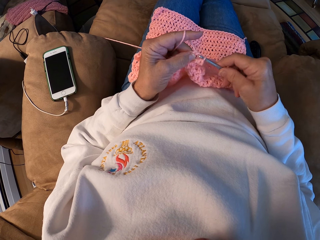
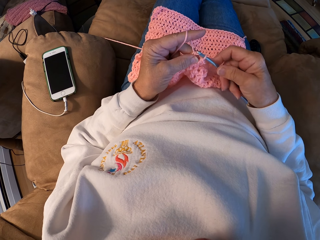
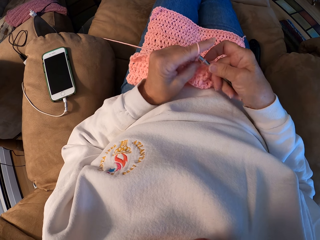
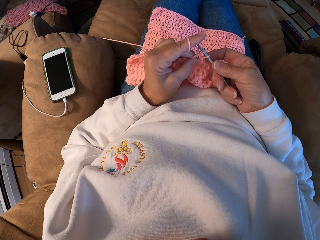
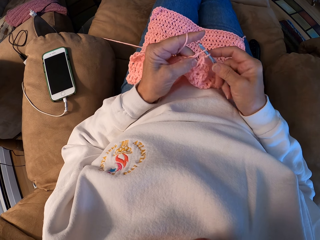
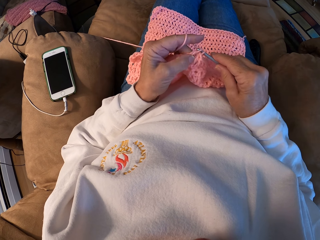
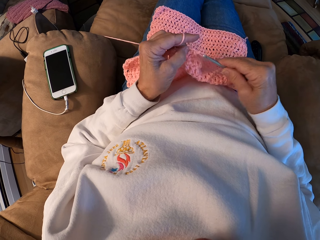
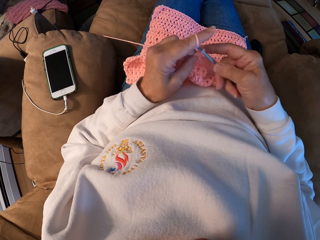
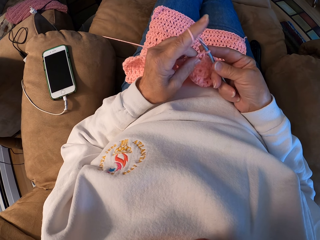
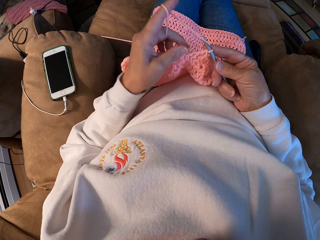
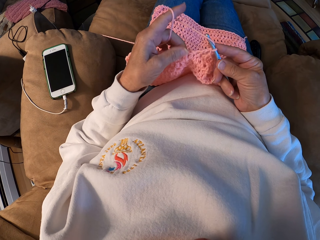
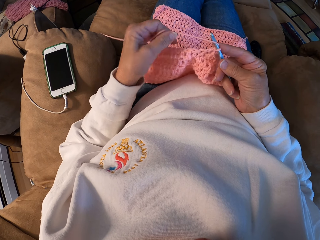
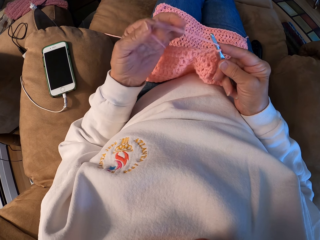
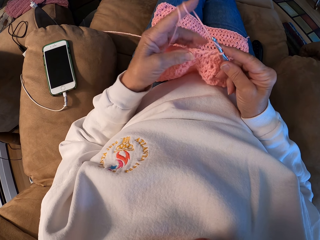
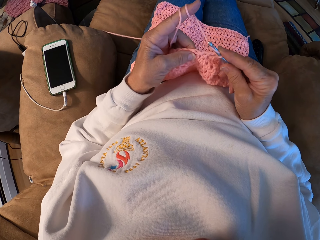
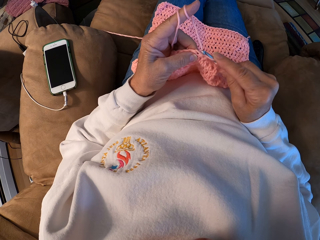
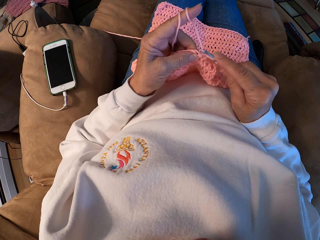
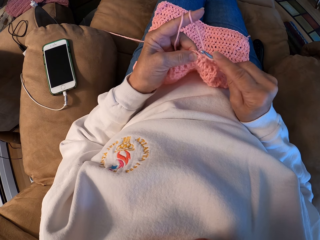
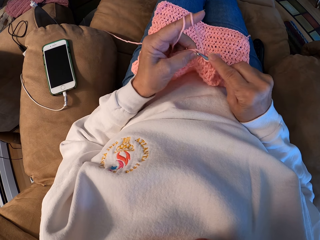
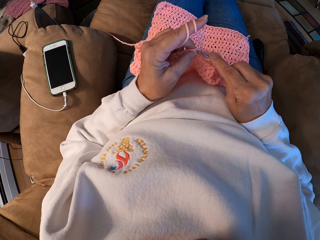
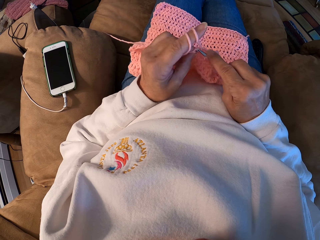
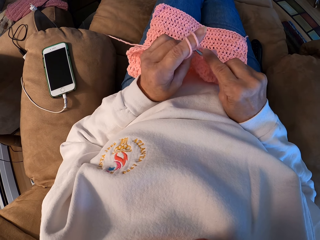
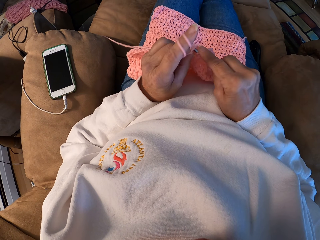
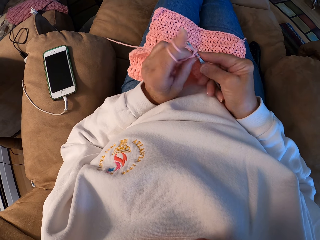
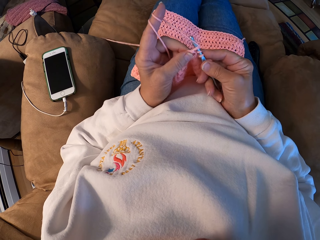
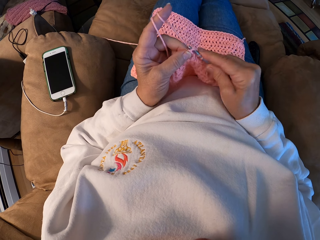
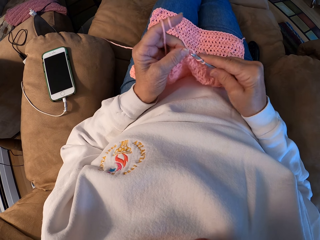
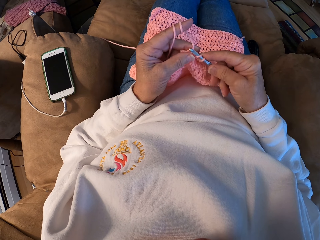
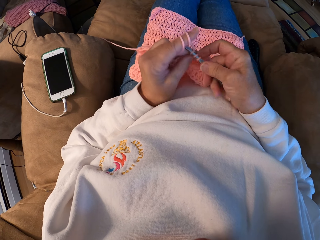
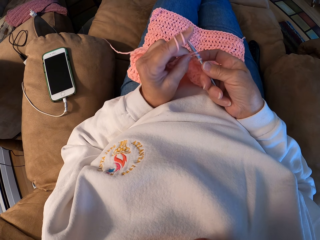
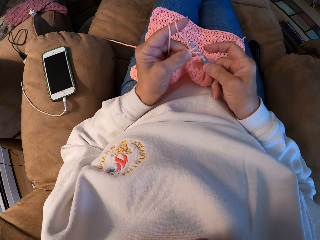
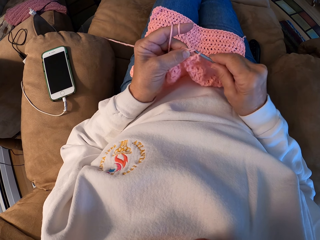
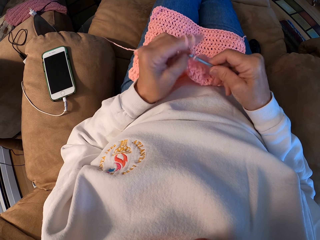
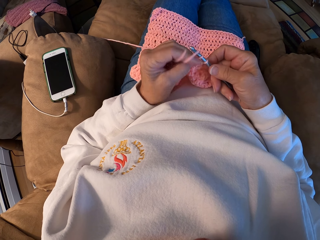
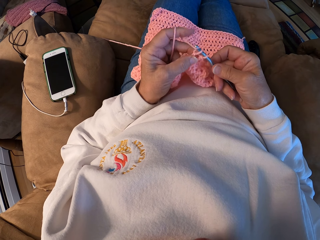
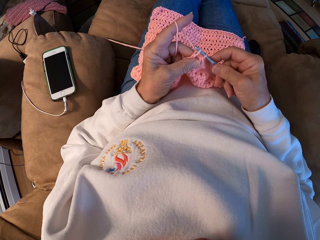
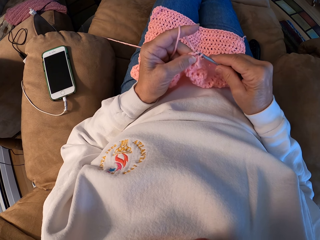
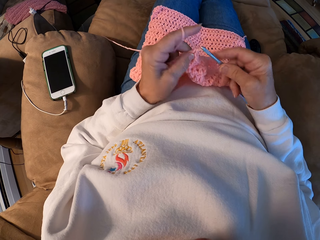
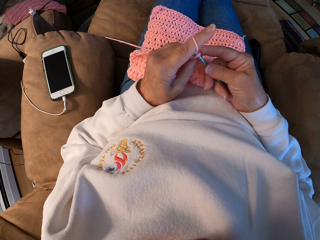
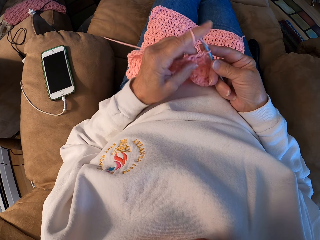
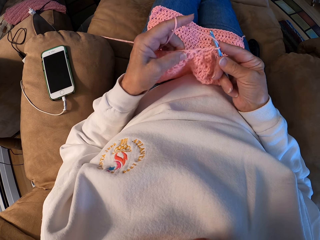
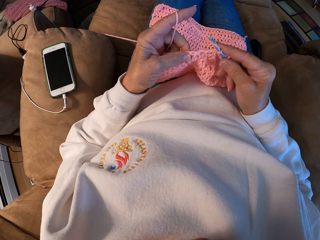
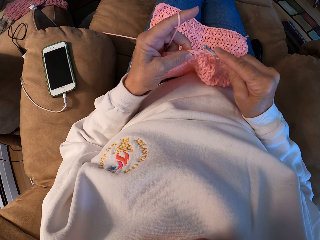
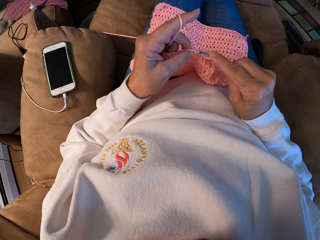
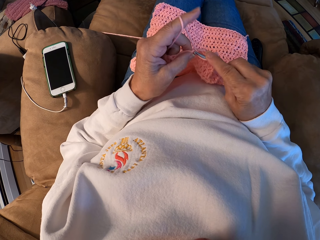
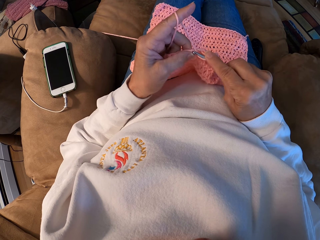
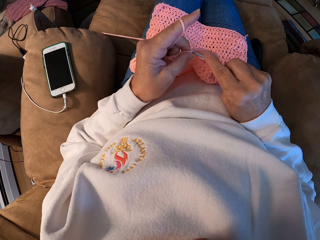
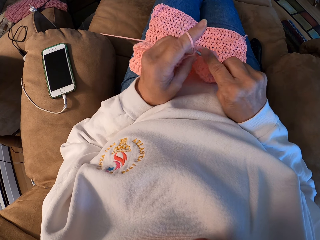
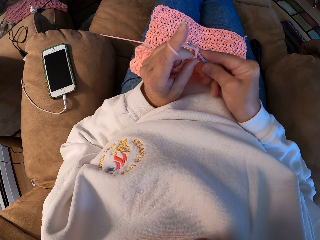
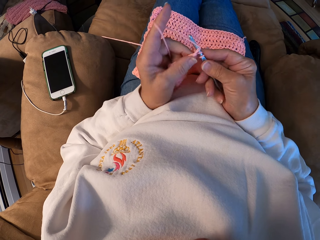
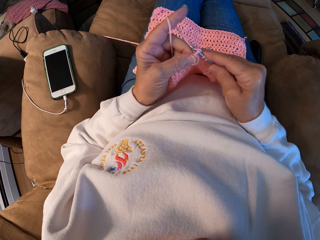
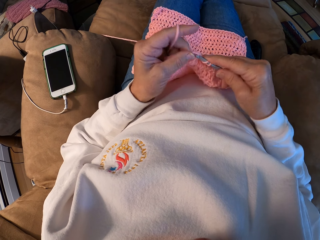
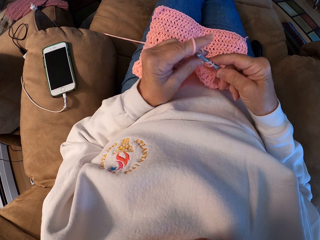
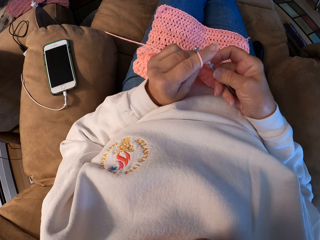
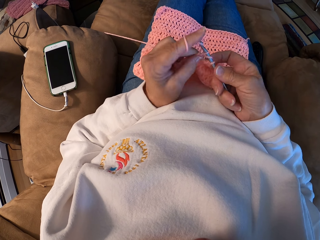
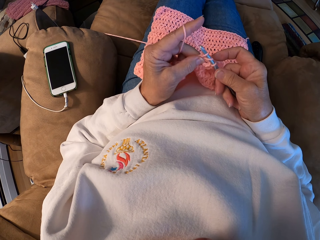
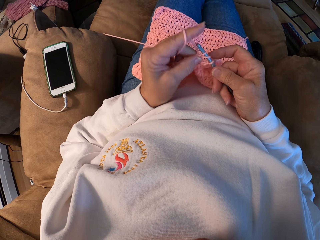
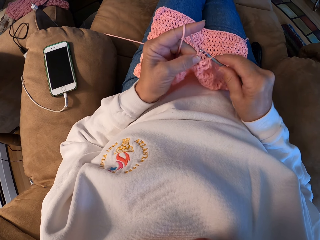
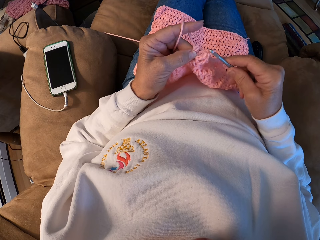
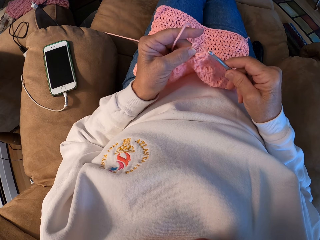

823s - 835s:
The camera wearer adjusts the thread. She rolls the yarn around her left index finger. She crochets a garment with the yarn.

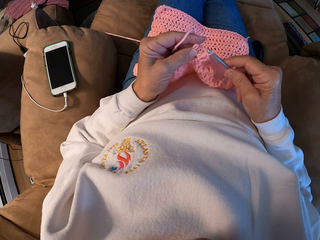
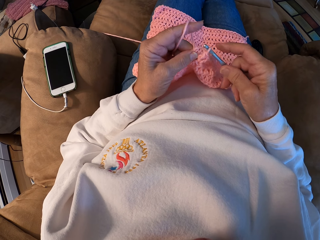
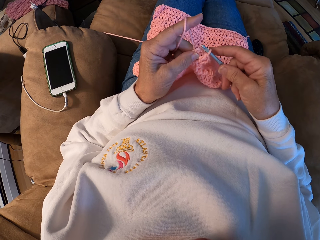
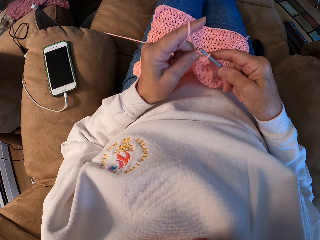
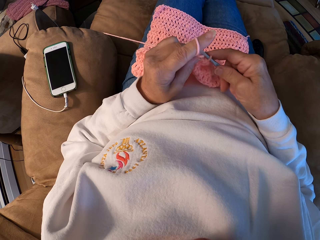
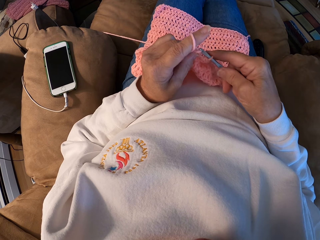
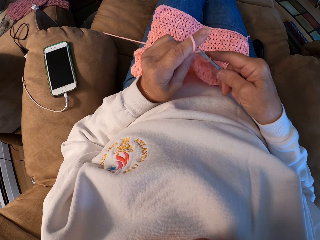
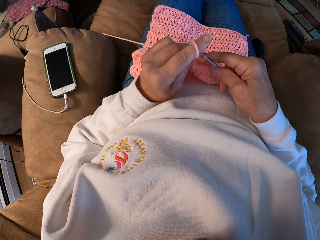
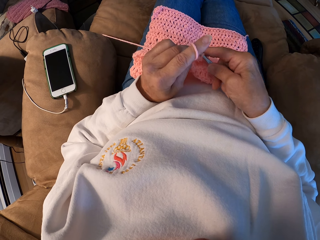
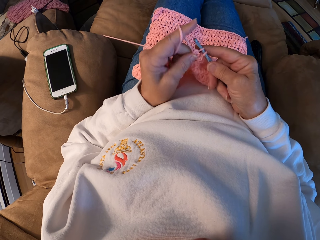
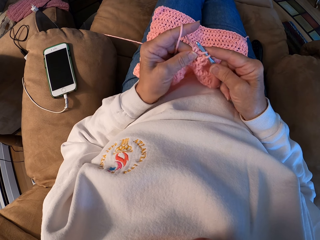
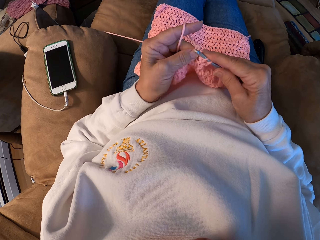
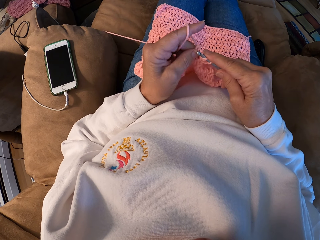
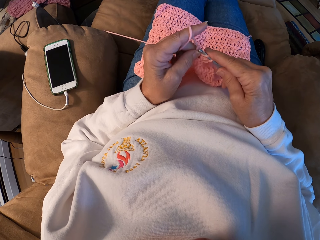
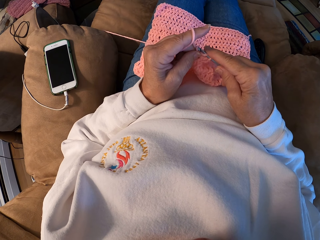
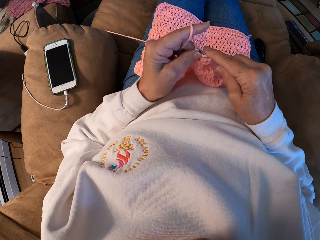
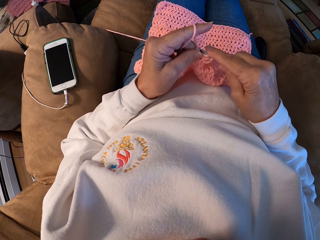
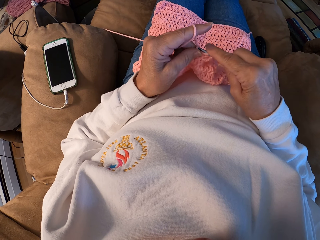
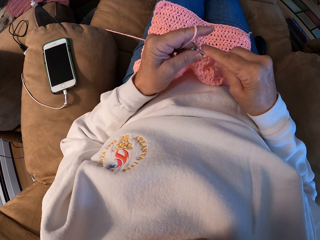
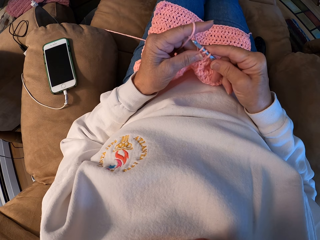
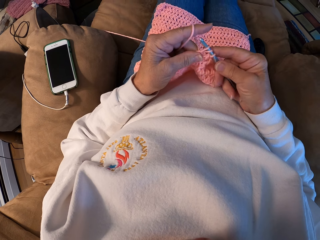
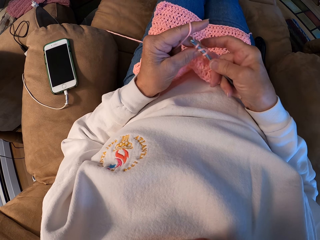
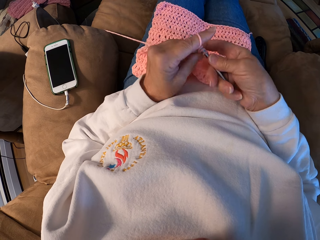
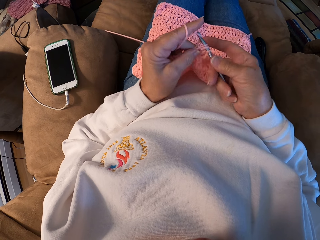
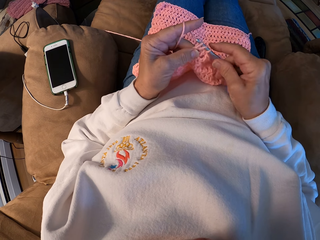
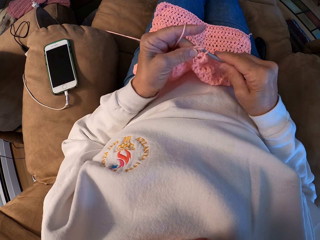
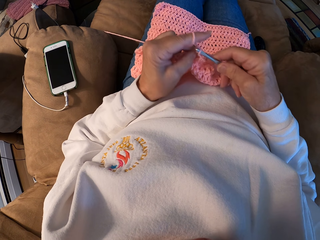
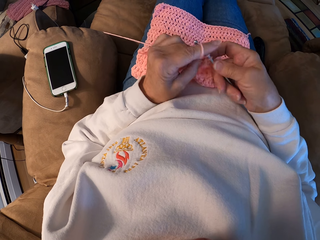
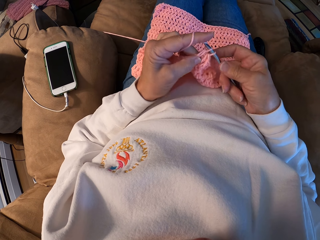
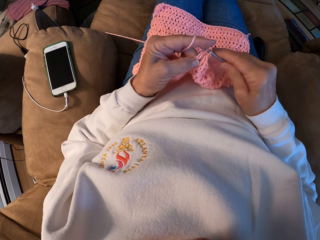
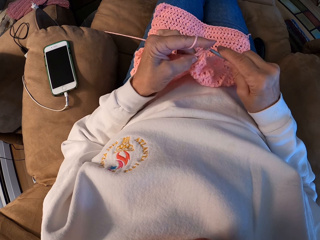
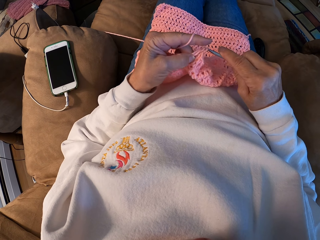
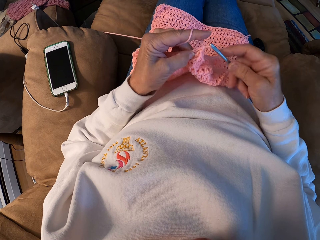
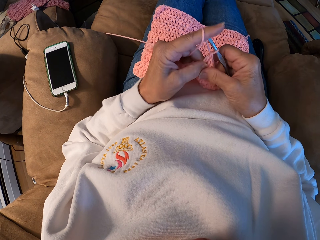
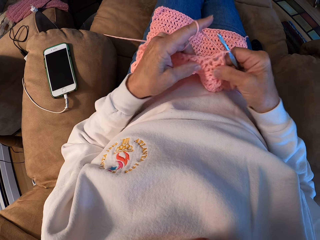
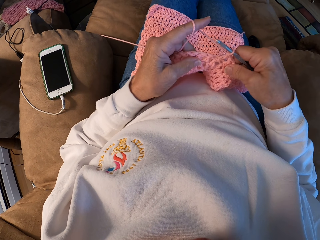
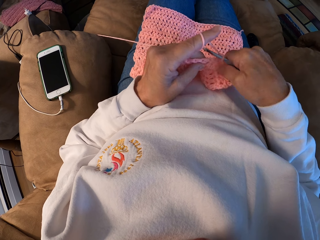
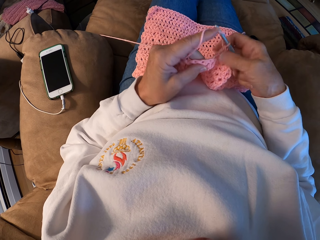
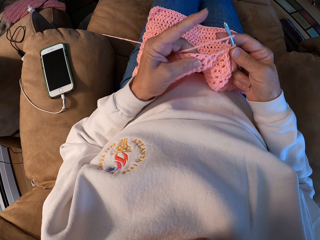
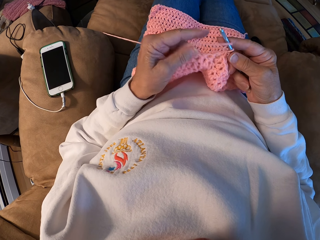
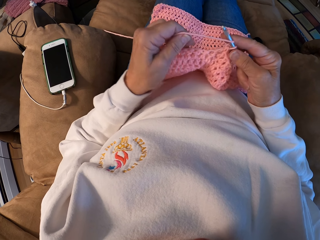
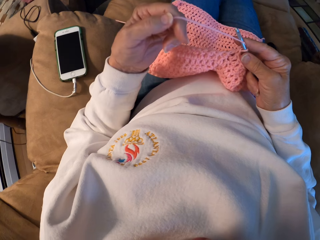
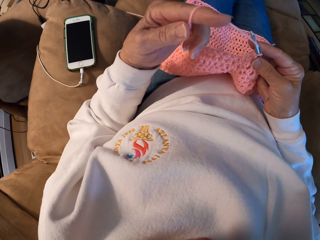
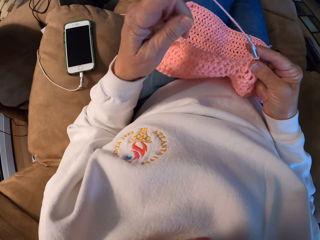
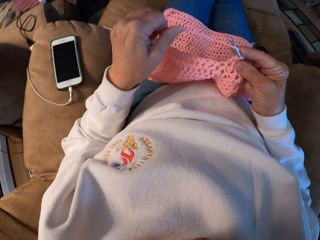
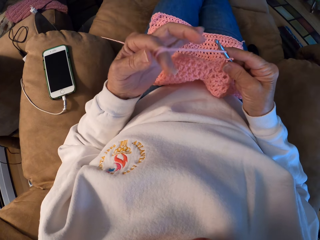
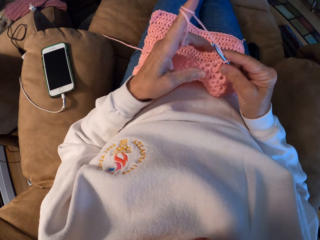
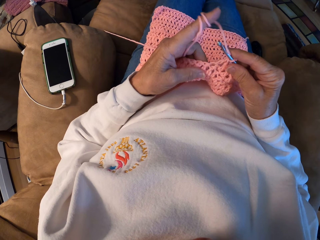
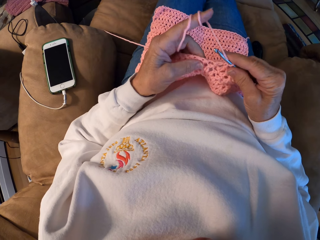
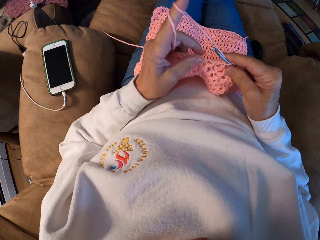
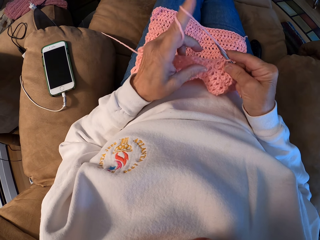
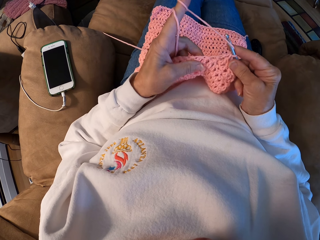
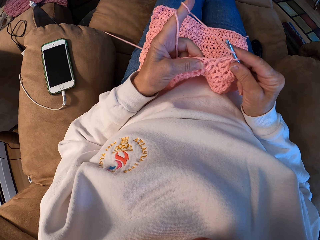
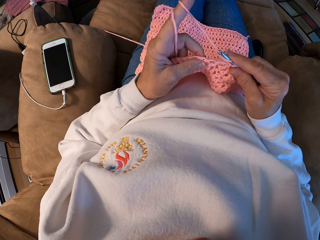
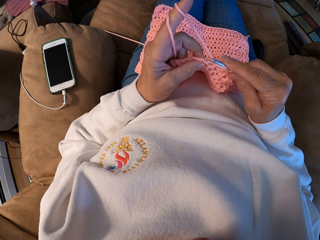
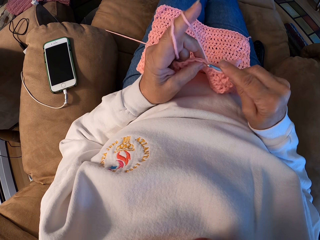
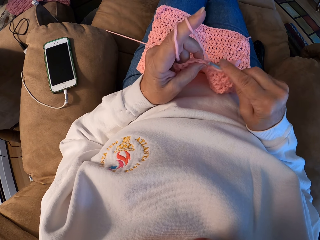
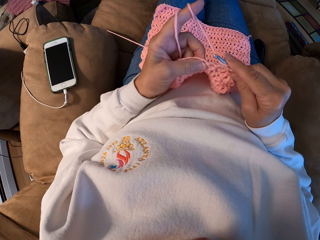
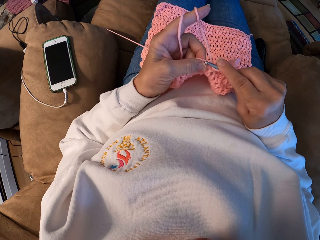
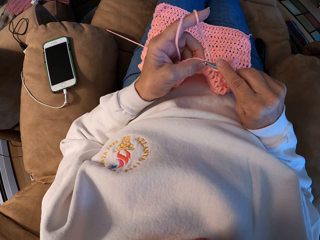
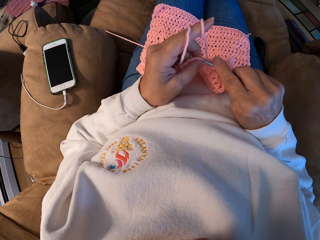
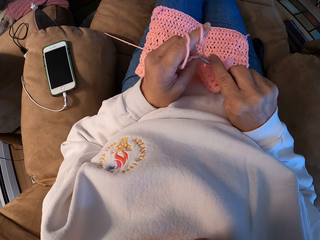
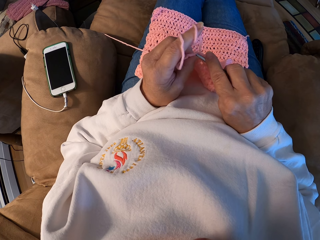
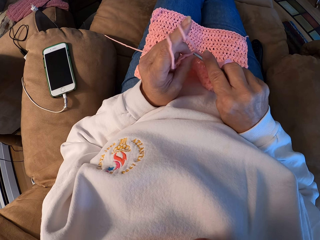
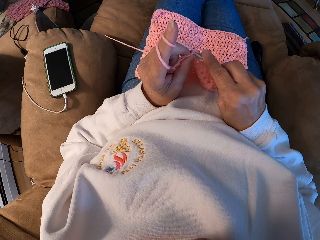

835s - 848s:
The camera wearer adjusts the thread. She rolls the yarn around her left index finger. She crochets a garment with the yarn.
